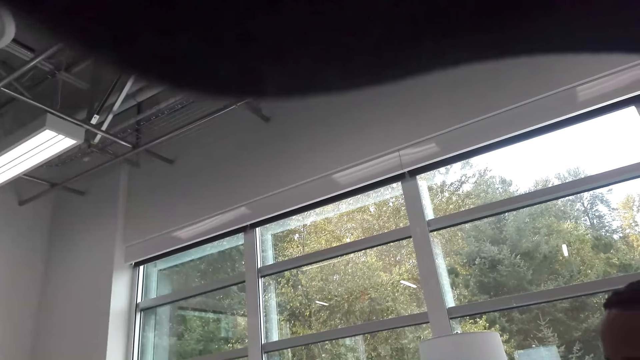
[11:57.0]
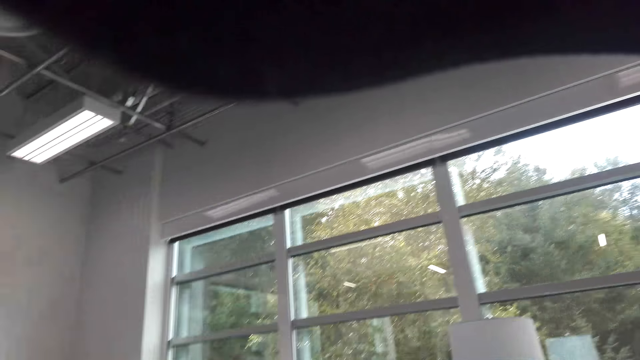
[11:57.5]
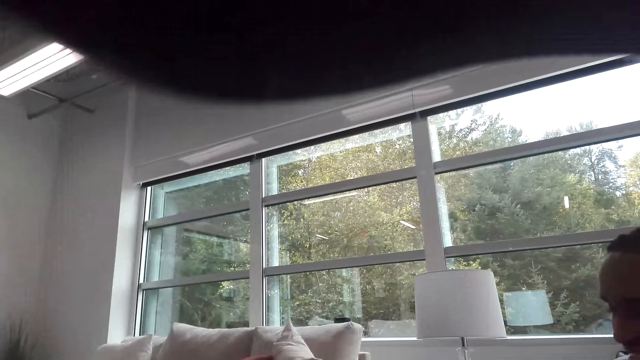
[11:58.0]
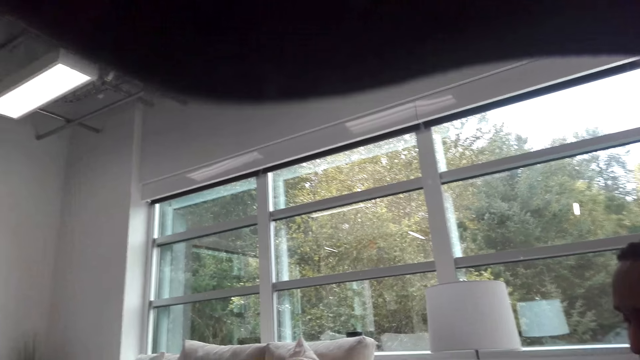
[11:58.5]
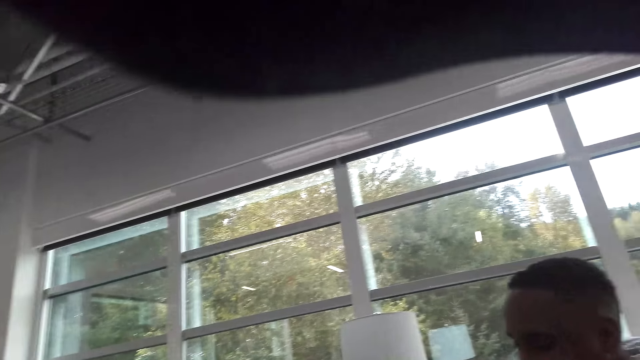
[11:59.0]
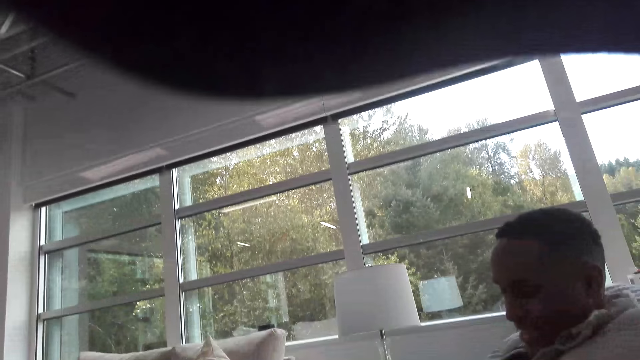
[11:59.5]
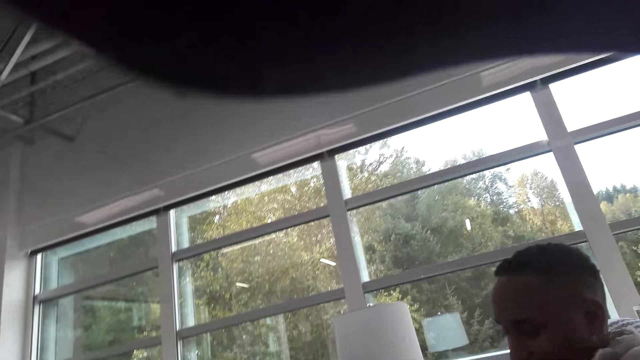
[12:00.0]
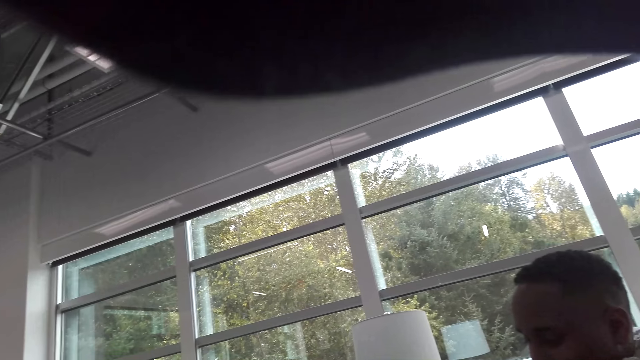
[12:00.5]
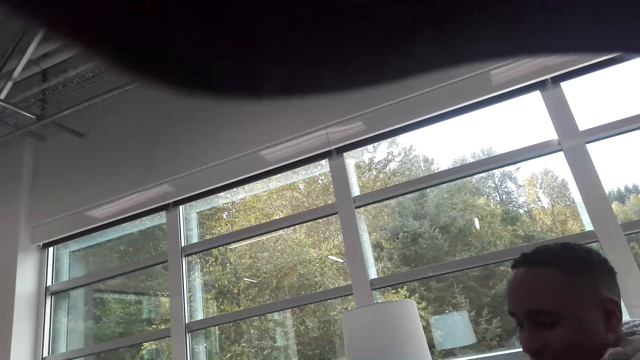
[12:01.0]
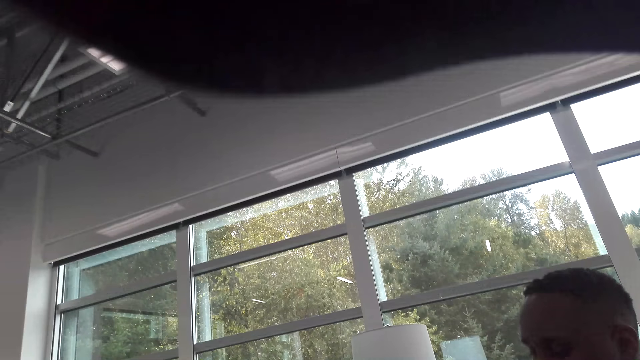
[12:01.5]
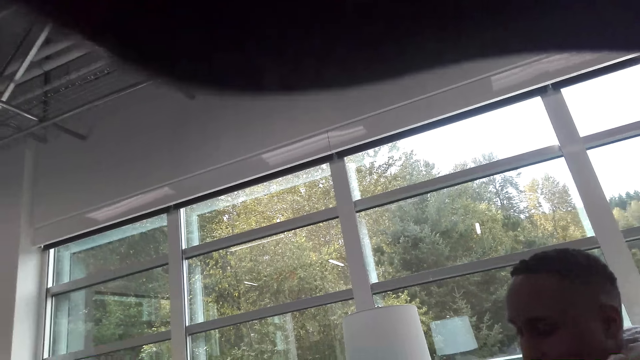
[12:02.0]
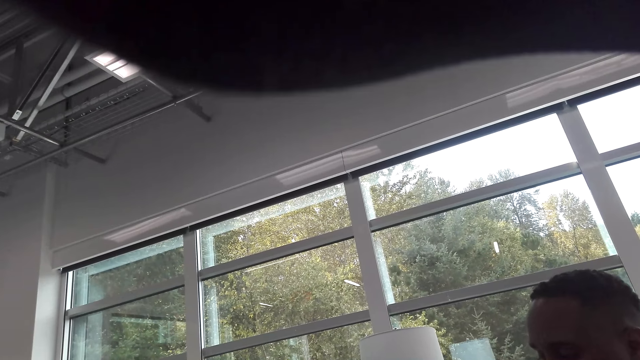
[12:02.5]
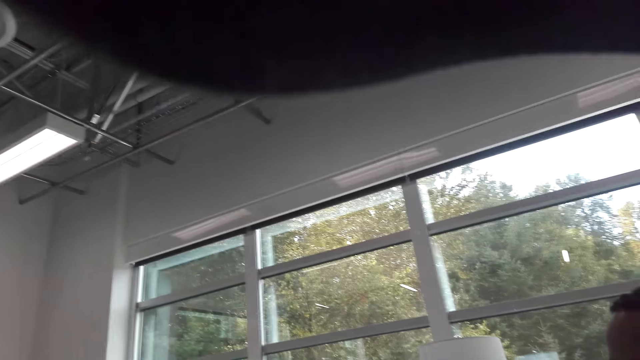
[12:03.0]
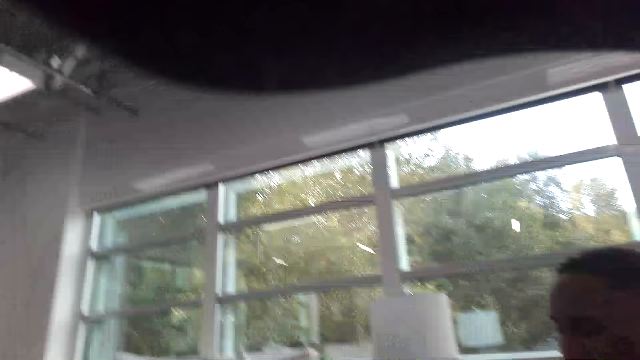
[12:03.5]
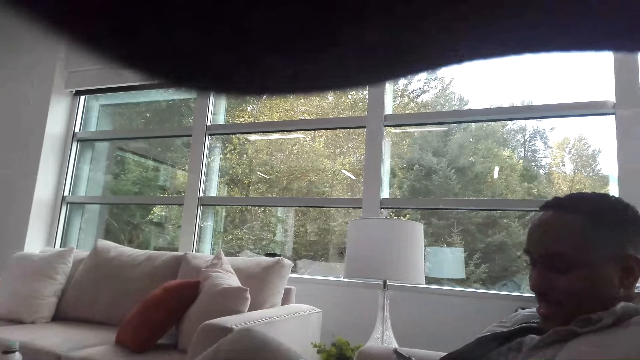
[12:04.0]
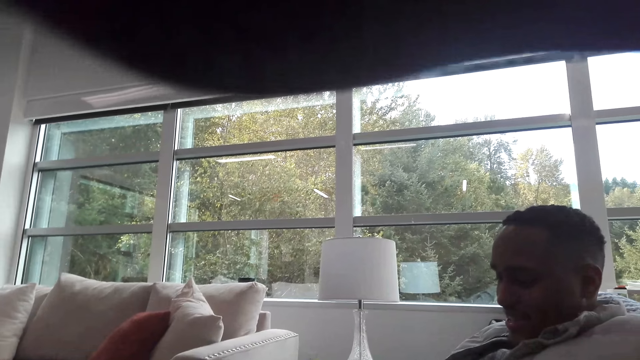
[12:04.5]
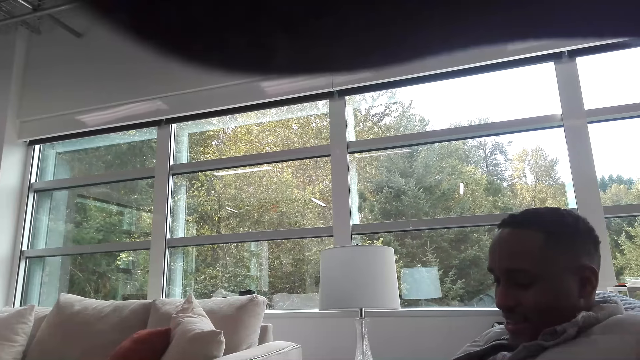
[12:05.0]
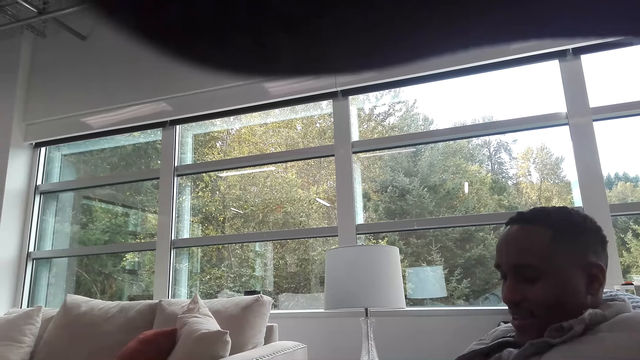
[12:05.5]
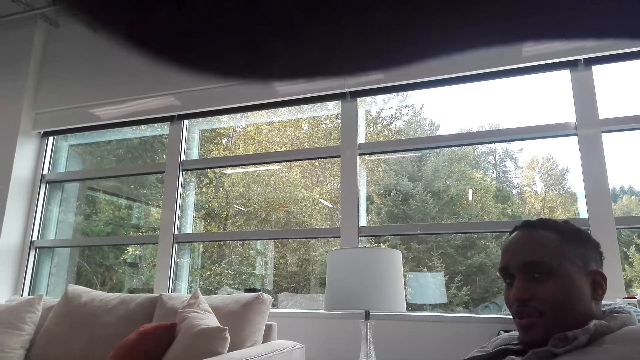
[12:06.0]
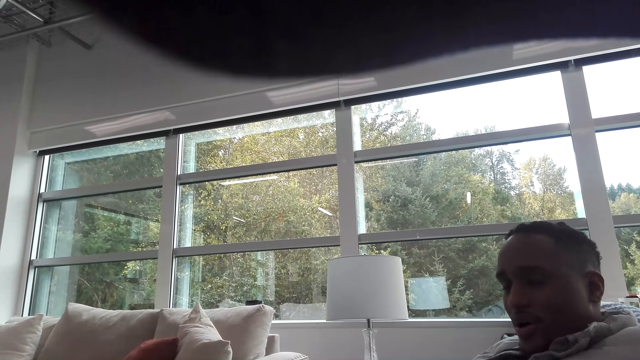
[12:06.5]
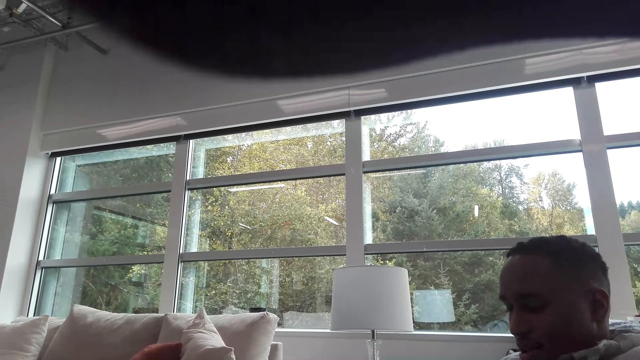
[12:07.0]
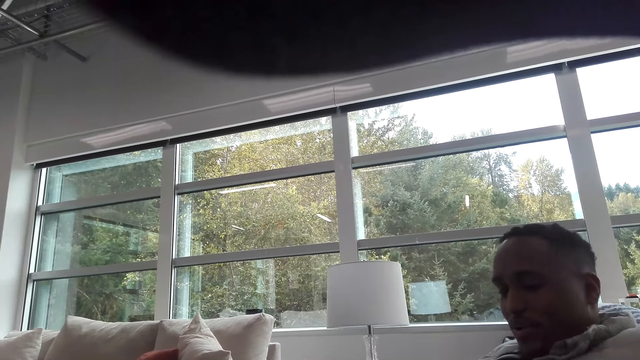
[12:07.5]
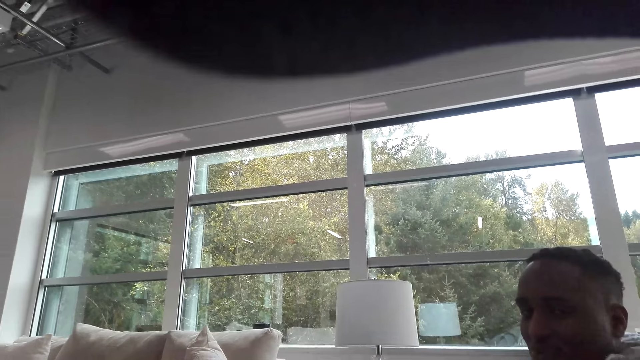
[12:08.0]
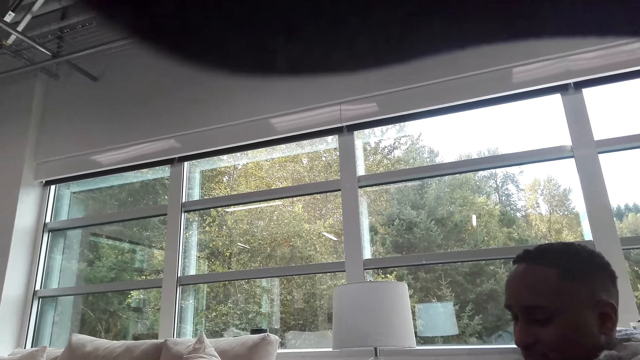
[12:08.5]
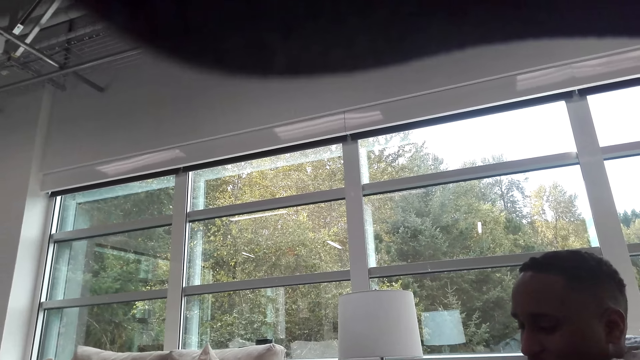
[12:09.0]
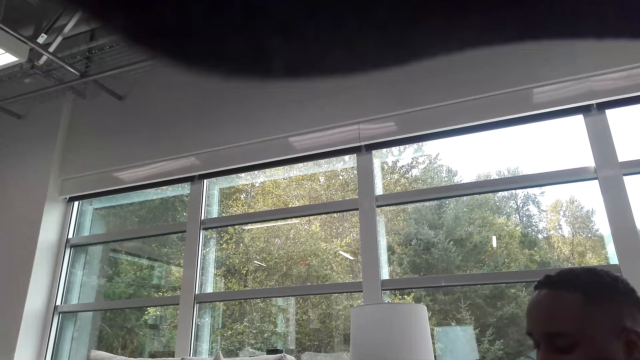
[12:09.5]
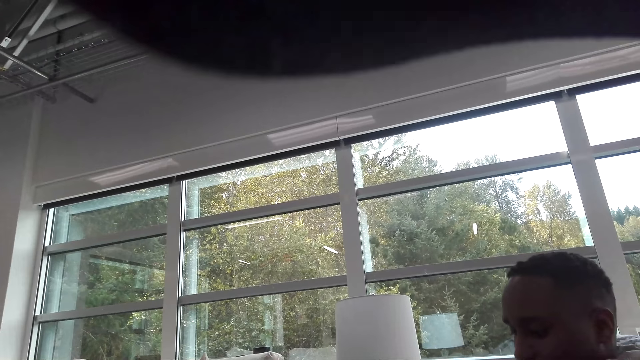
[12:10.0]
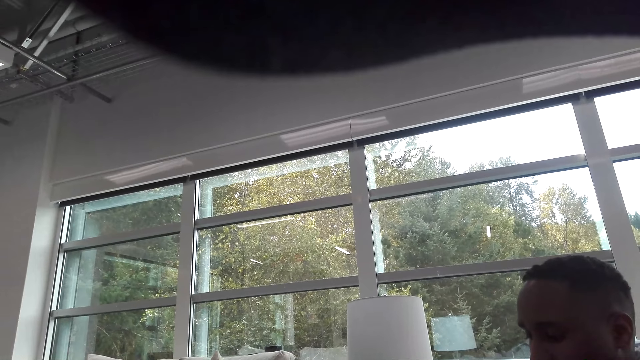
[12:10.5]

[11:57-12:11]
A man talks with the camera wearer. The camera wearer talks with the man.

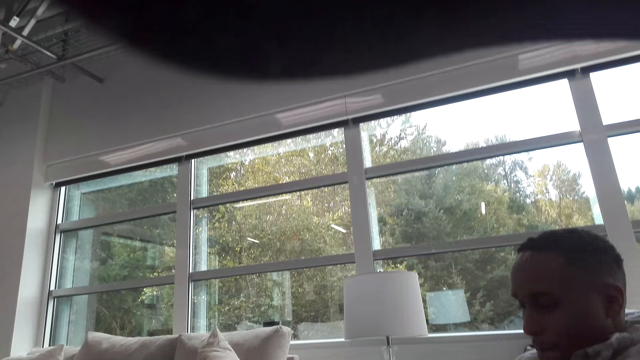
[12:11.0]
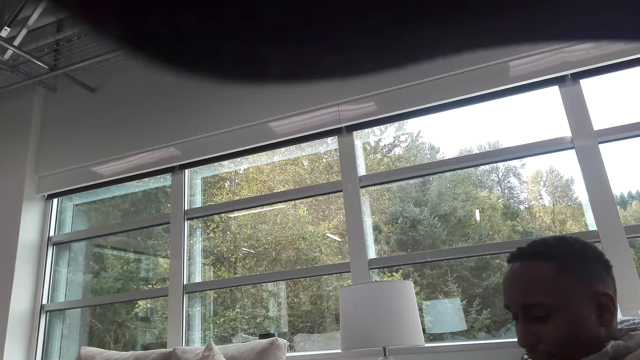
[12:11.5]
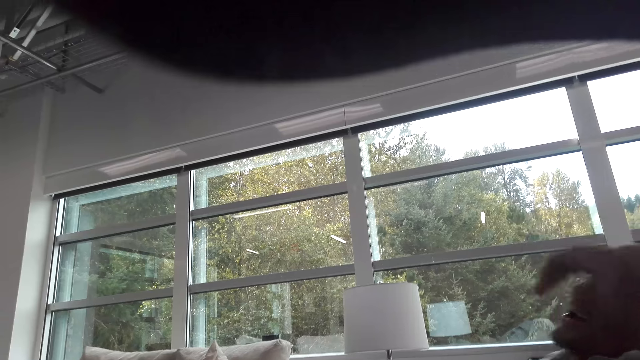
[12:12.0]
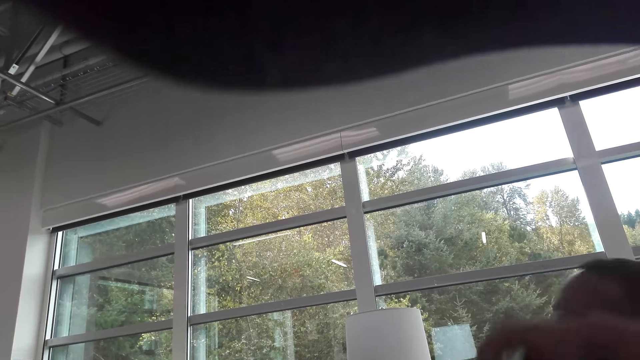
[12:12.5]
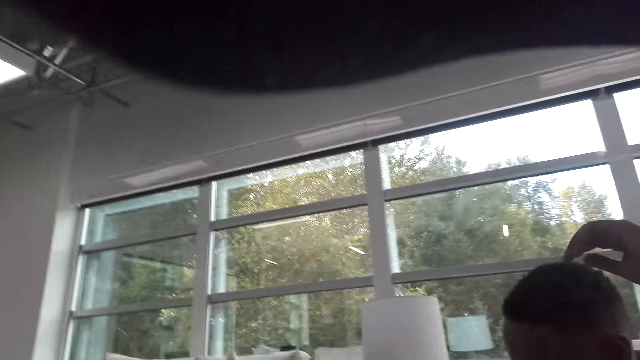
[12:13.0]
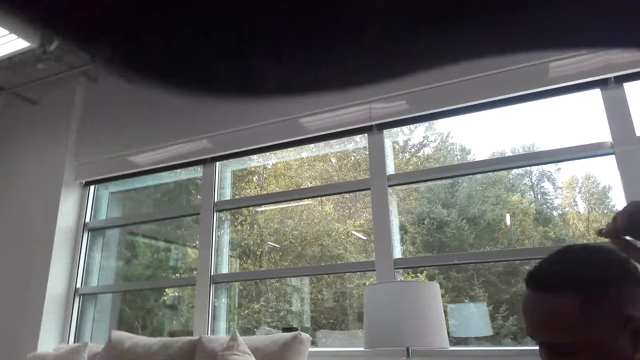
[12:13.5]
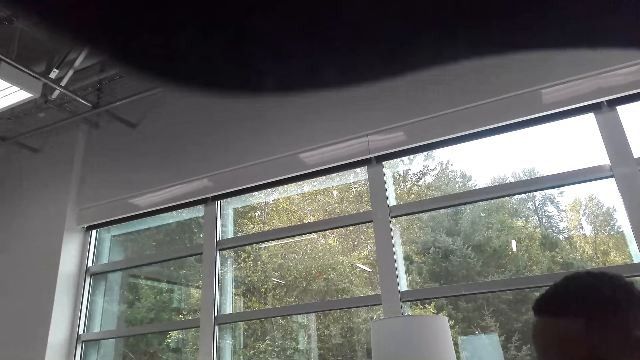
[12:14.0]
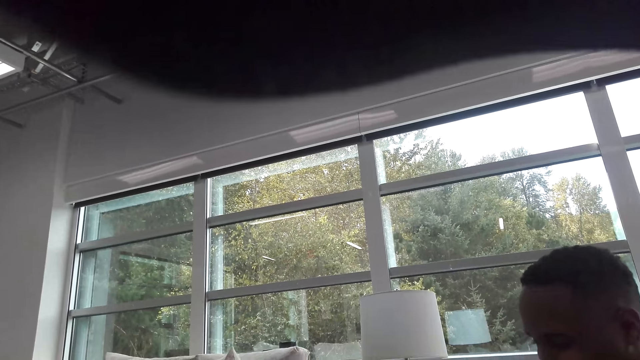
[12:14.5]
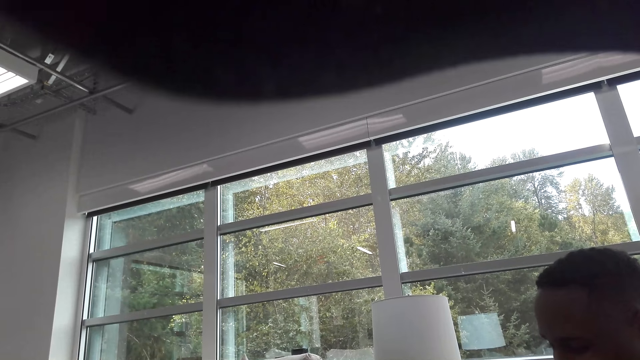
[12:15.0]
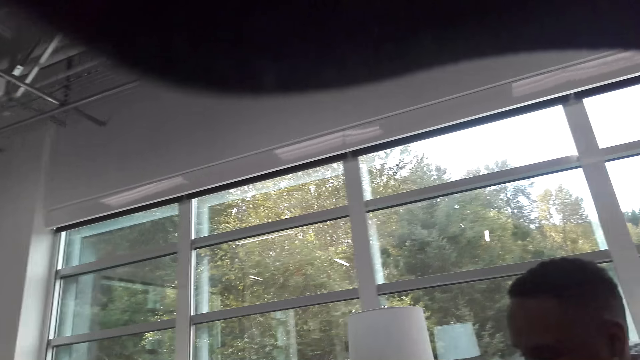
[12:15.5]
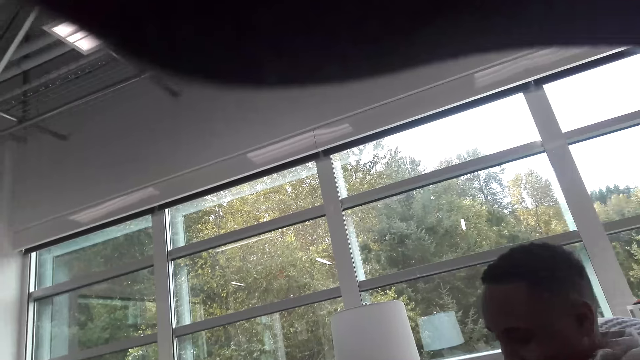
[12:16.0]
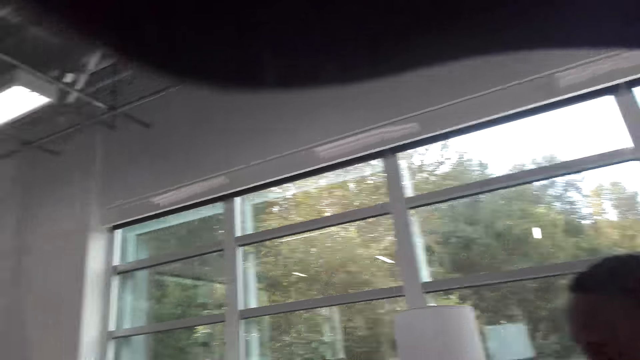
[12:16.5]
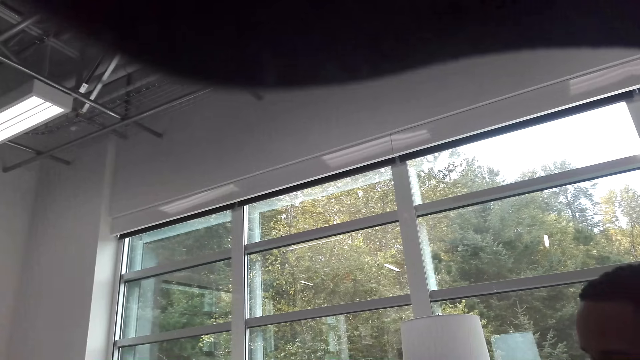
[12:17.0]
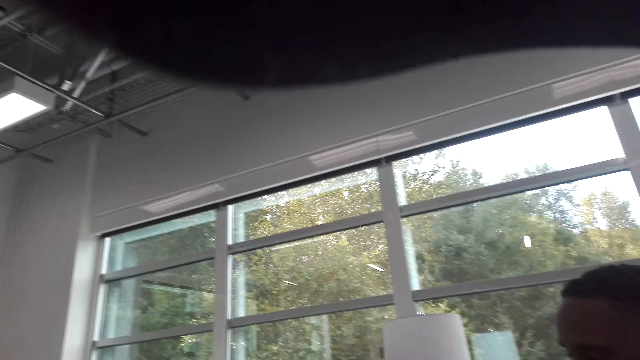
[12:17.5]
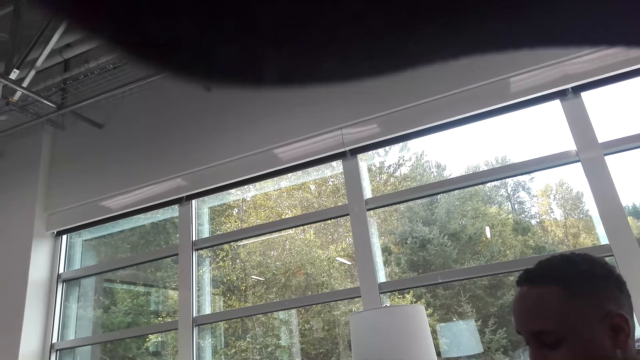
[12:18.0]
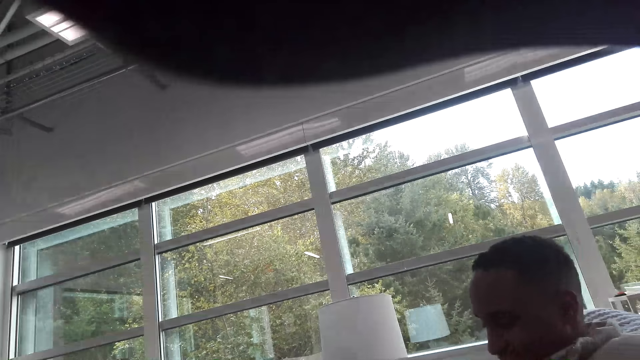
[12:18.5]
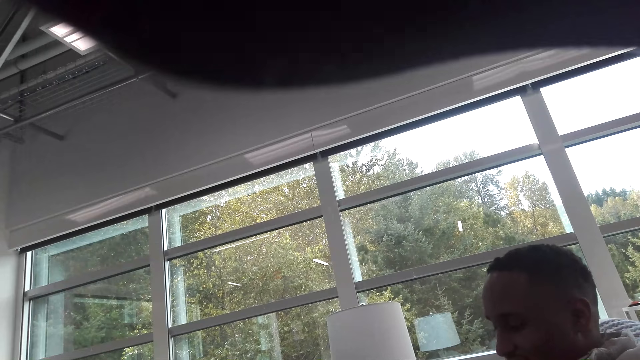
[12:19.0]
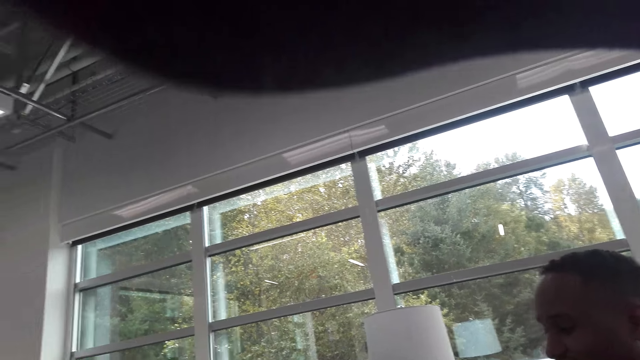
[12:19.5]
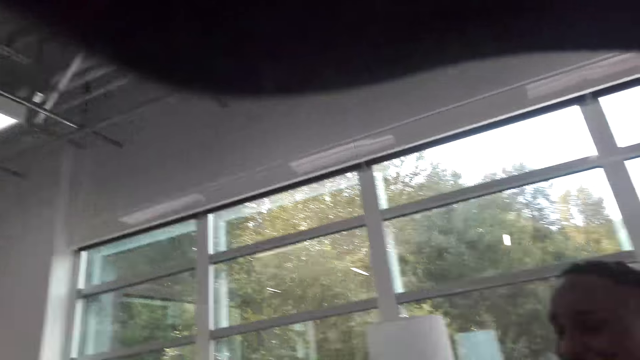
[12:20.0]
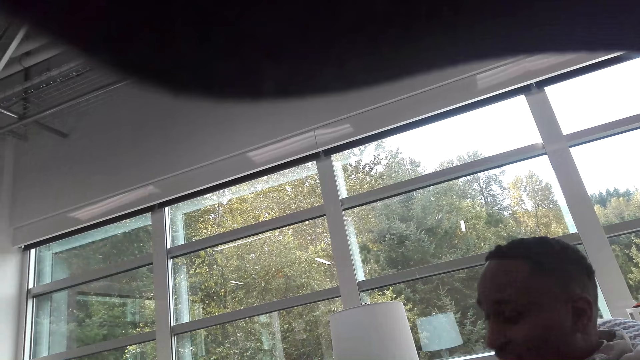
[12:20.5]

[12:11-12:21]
A man talks with the camera wearer. The camera wearer talks with the man.
